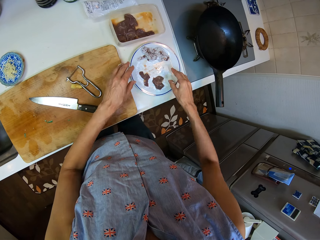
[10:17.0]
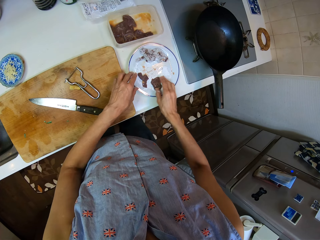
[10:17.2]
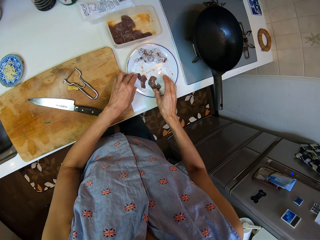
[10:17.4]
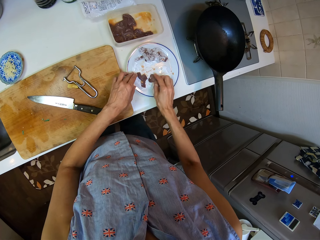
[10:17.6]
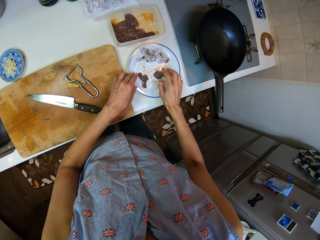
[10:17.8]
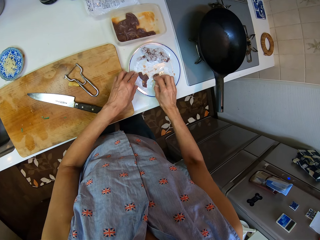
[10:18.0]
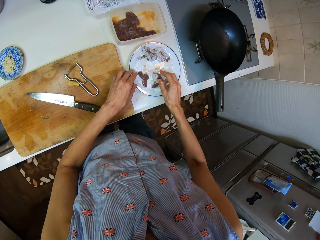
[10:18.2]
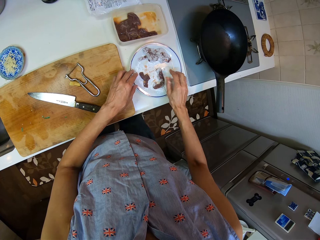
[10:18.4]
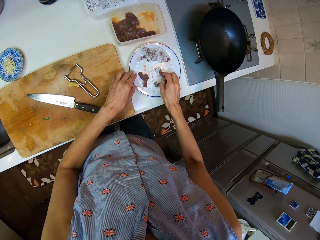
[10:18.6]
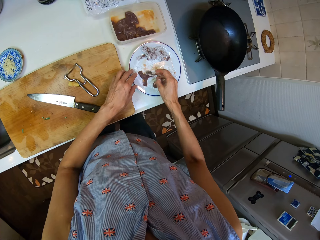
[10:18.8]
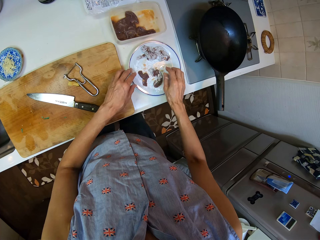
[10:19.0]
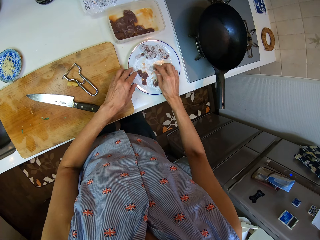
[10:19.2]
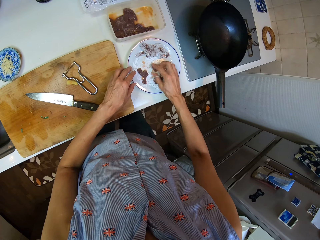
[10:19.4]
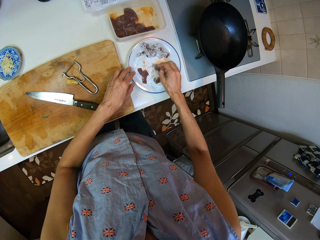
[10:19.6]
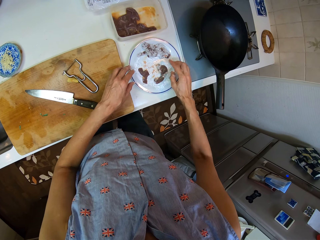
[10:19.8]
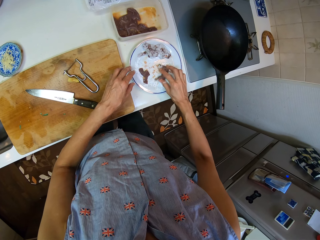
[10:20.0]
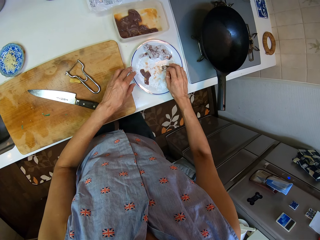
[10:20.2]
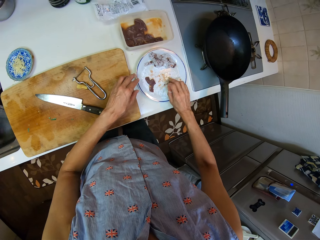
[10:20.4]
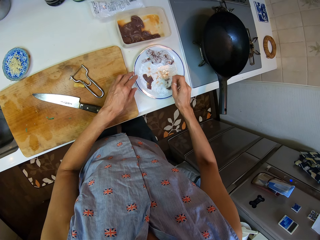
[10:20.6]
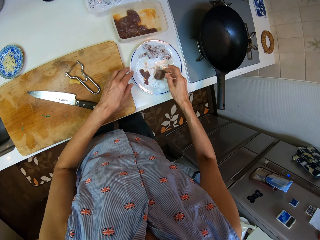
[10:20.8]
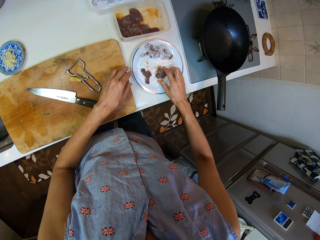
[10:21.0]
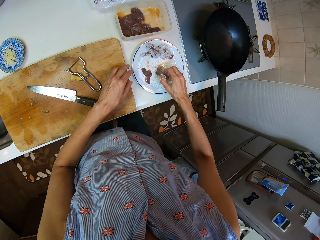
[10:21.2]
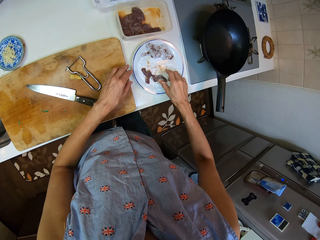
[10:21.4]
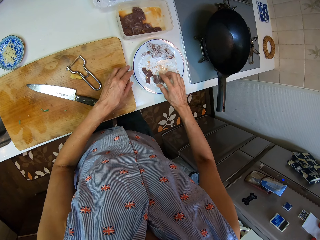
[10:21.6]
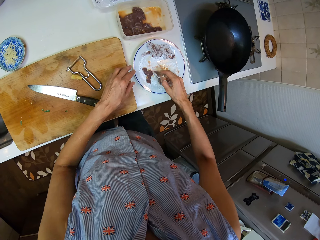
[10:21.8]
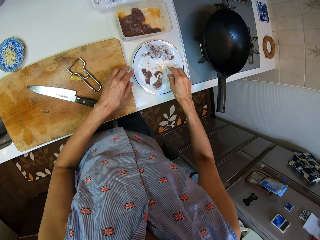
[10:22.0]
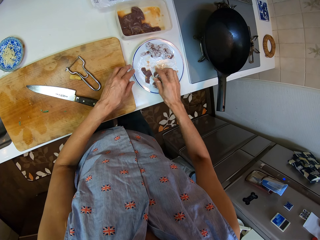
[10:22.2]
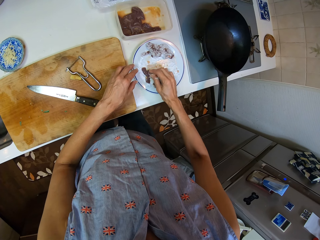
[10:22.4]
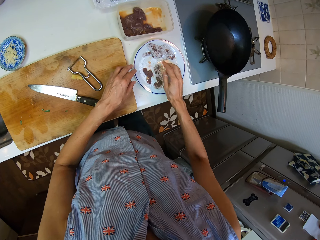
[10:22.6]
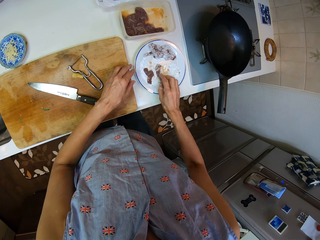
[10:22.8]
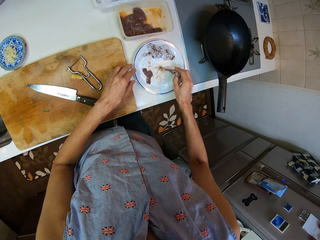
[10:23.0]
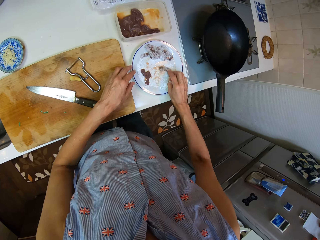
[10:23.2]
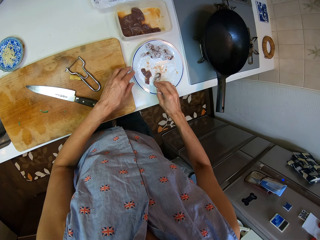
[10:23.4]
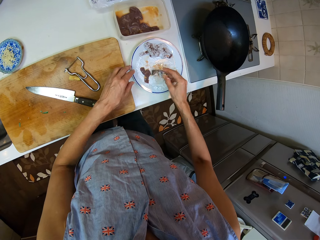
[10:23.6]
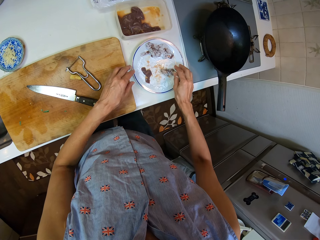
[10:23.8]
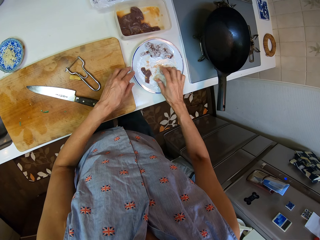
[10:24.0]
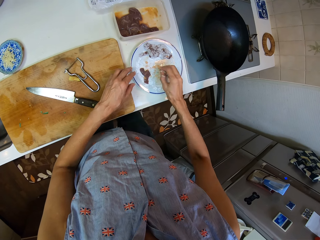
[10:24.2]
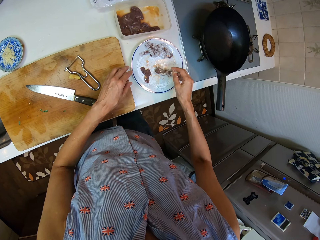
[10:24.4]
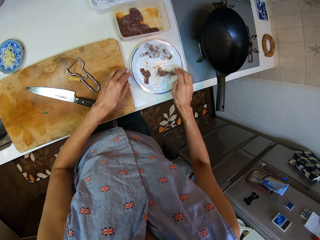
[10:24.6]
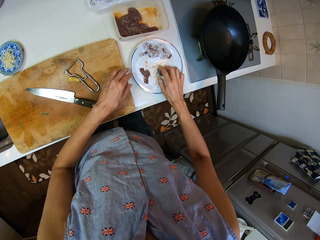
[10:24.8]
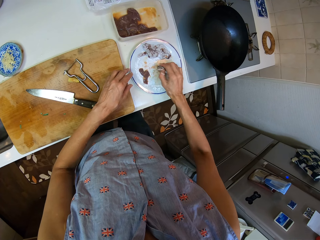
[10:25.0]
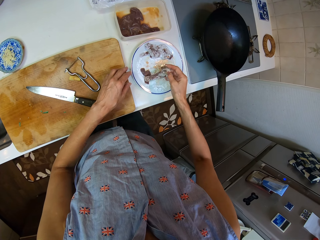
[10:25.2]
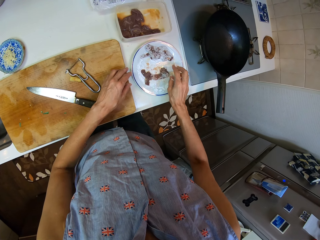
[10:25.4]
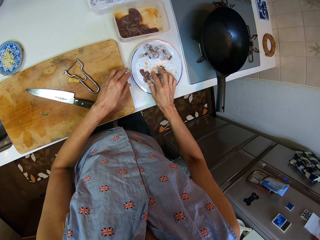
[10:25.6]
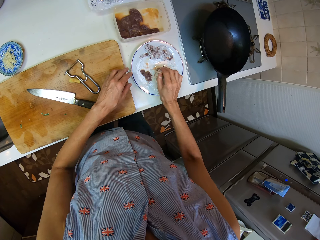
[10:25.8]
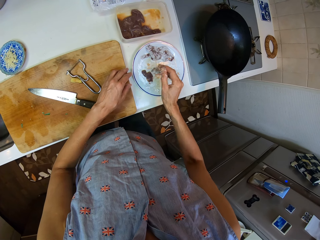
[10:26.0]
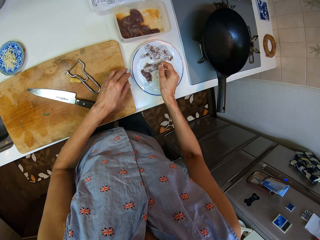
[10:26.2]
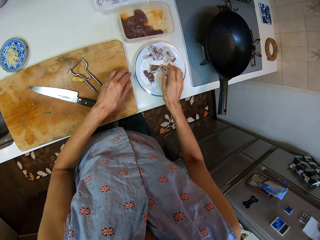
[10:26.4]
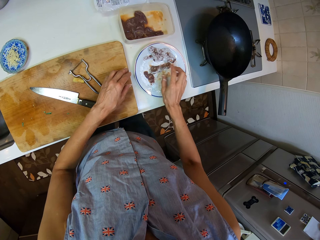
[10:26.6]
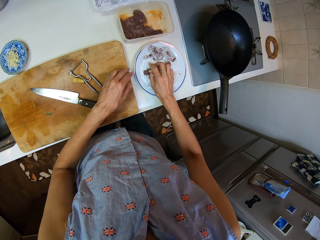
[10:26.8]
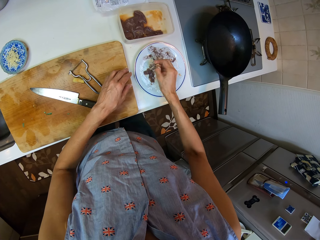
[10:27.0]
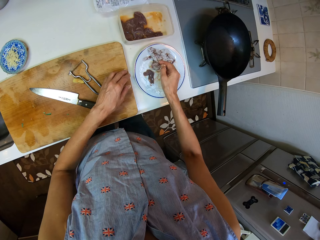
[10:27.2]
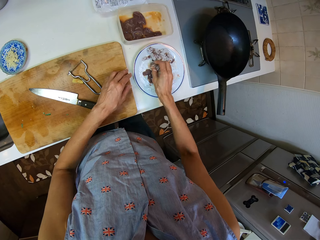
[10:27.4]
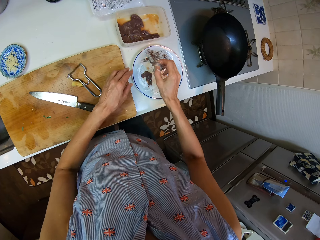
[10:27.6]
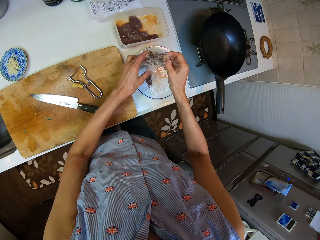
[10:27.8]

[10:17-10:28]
The camera wearer places a piece of liver on the powder. They put the flour all over the beef. They mix the piece of liver with the powder. They turn the piece of liver. They mix the piece of liver with the powder. They turn the piece of liver. They mix the piece of liver with the powder. They turn the piece of liver. They place the piece of liver on the powder.

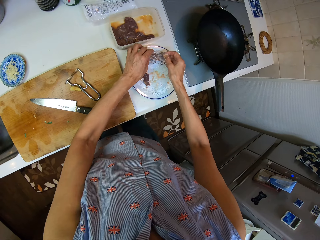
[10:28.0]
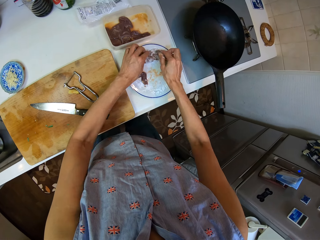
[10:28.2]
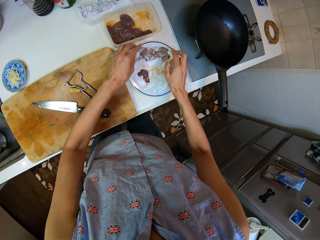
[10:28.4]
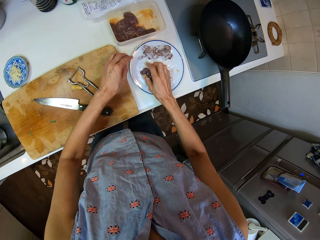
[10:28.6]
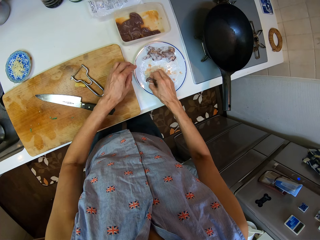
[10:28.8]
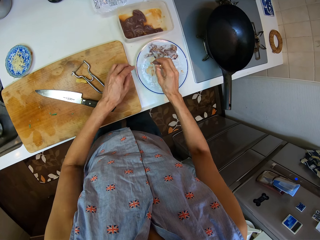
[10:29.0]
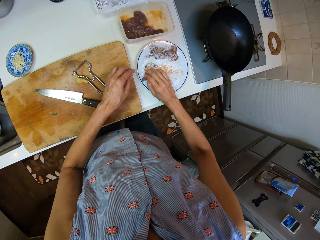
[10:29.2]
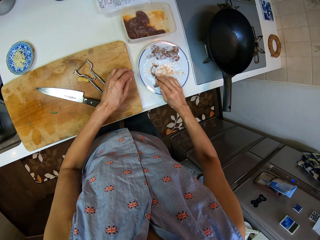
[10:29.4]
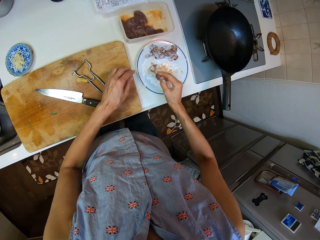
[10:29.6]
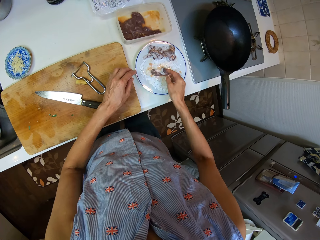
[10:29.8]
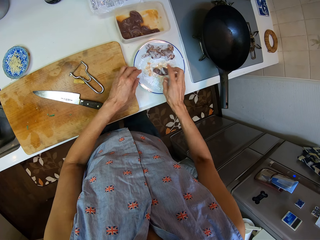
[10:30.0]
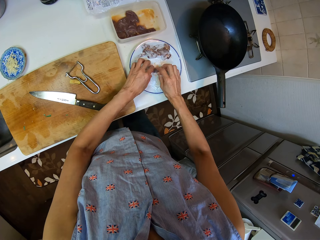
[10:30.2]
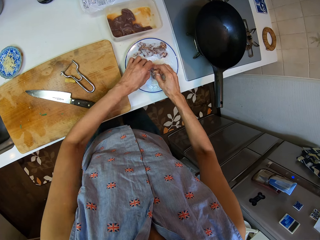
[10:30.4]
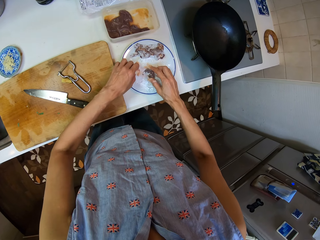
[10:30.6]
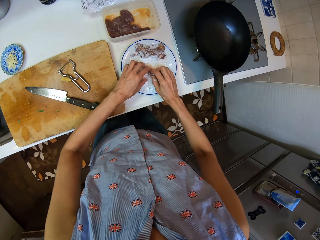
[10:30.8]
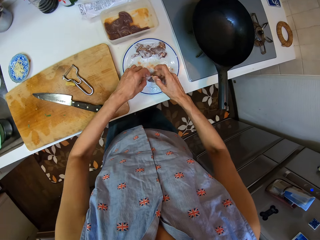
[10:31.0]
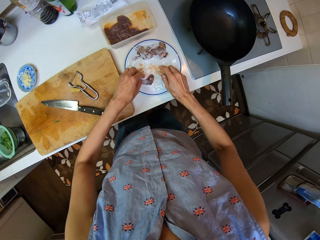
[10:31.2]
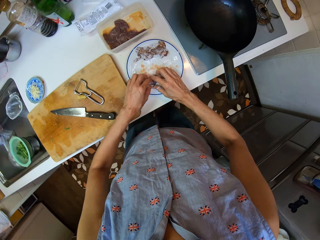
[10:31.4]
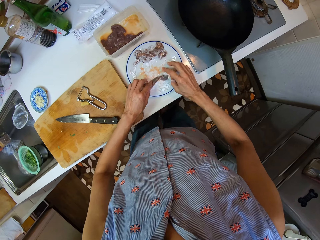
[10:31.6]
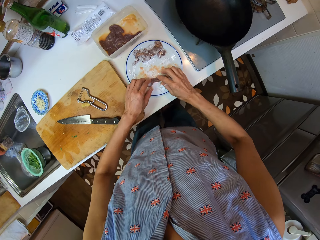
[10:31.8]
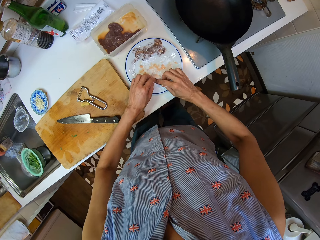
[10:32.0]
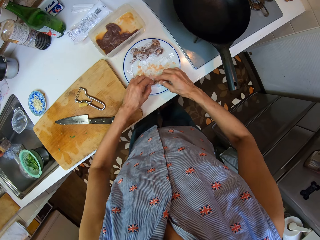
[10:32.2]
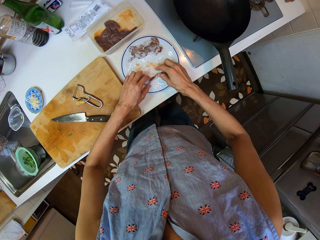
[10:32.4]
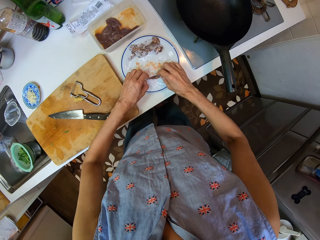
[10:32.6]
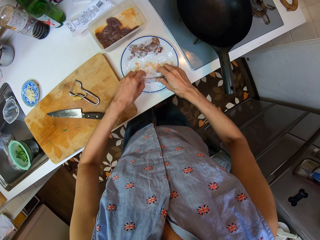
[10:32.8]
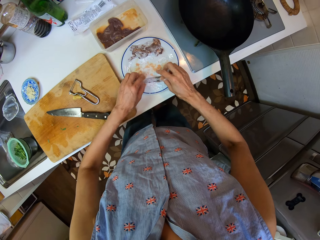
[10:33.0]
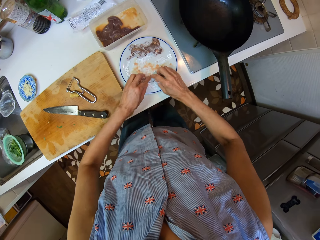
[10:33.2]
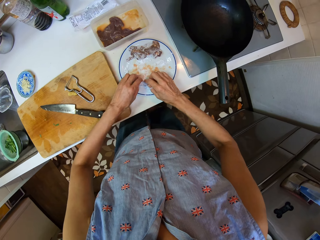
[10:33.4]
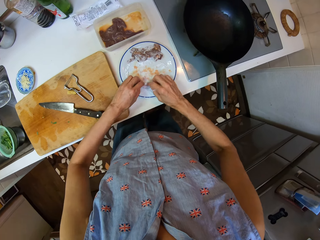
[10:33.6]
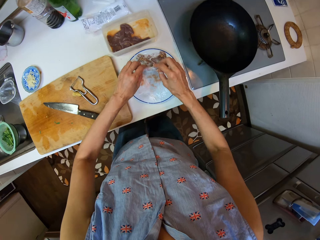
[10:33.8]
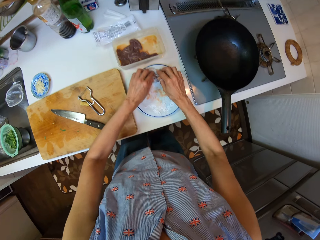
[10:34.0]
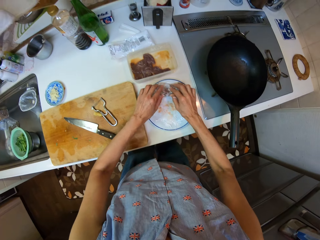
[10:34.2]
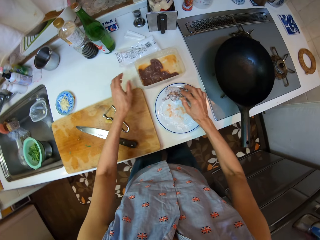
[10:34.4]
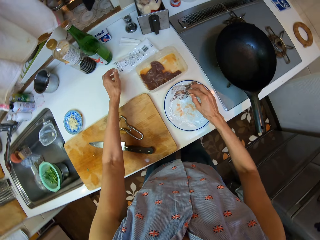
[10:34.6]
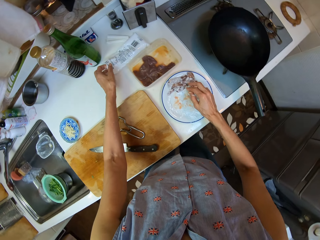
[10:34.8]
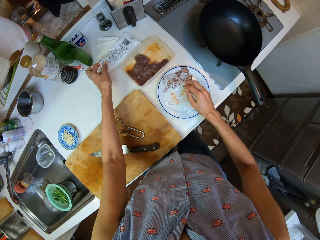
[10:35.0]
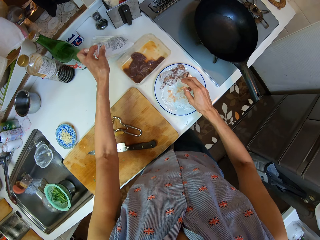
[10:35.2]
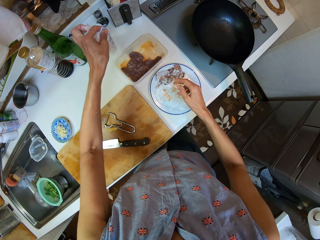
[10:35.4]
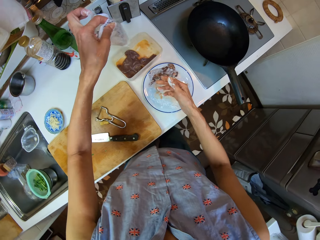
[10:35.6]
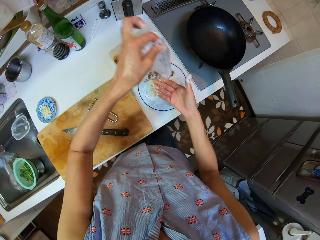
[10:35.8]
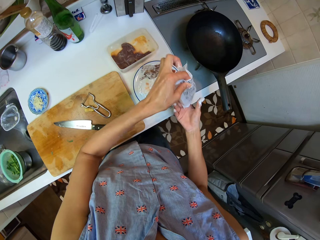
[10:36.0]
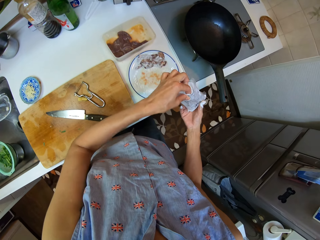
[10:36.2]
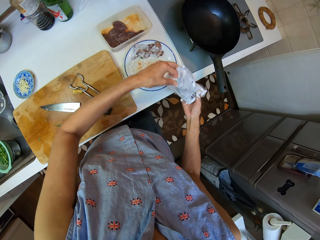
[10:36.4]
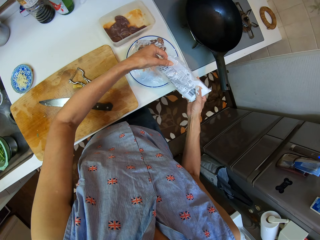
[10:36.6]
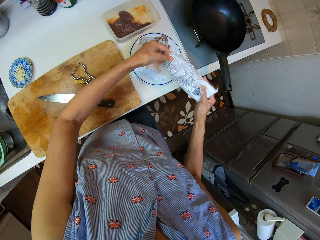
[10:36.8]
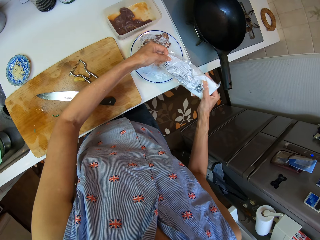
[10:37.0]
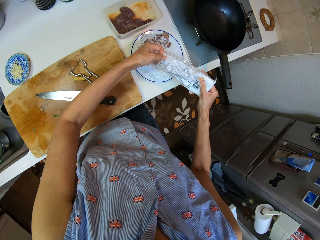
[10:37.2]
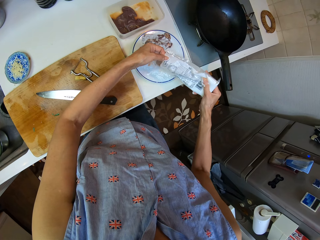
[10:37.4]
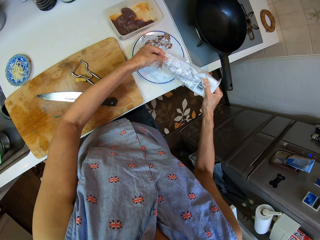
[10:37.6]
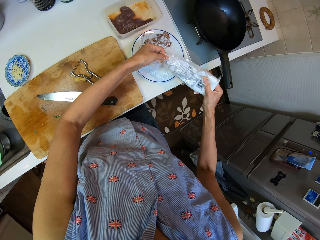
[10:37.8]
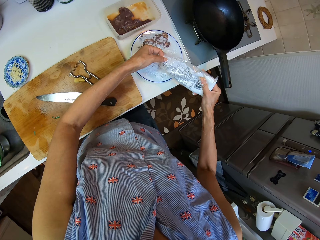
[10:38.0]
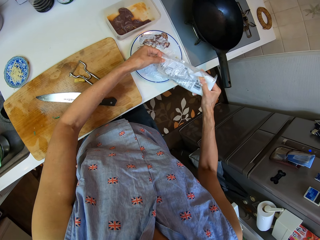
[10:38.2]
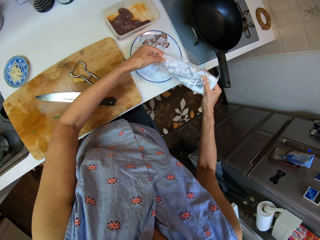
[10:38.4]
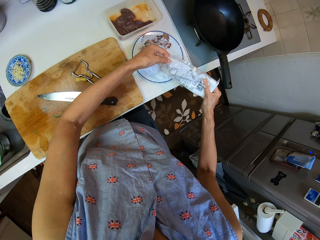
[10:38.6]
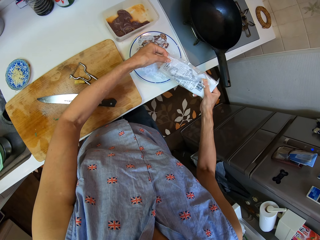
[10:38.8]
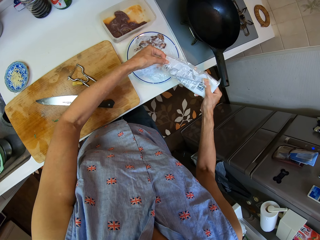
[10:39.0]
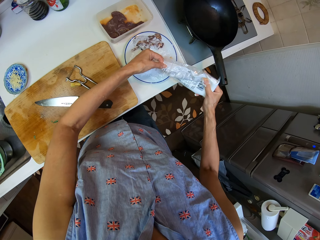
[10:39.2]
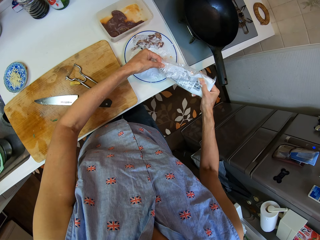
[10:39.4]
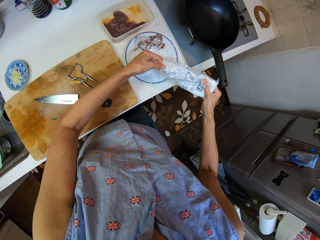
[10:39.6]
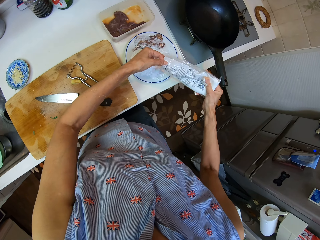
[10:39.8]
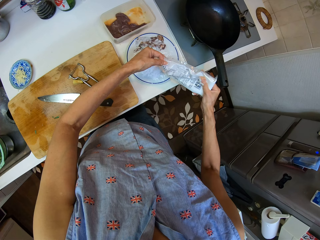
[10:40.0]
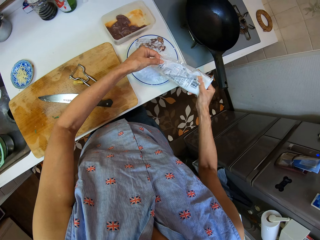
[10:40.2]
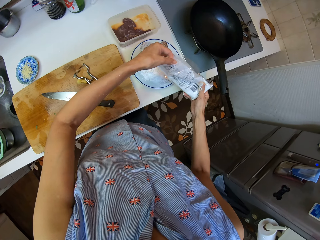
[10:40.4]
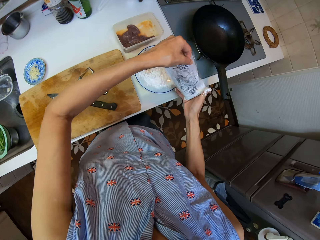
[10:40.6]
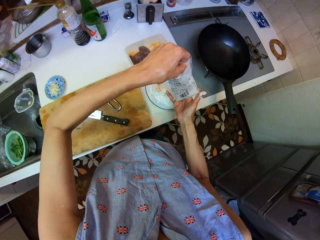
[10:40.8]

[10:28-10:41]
The camera wearer picks a piece of liver from the powder. She places the piece of liver on the others. She holds another piece of liver. She mixes the piece of liver with the powder. She turns the piece of liver. She mixes the piece of liver with the powder. She turns the piece of liver. She mixes the piece of liver with the powder. She lifts the piece of liver from the powder. She places the piece of liver on the others. She shakes her right hand. She lifts the sachet of powder from a sink table. She holds the sachet of powder. She tilts the sachet of powder. She shakes the sachet of powder. She pours the powder in a plate. She shakes the sachet of powder. She pours the powder in the plate.
